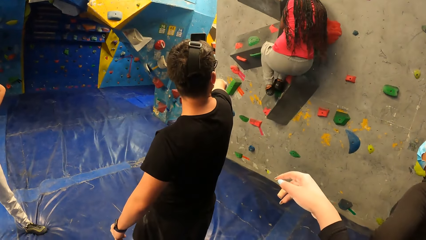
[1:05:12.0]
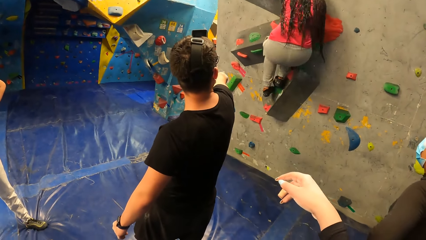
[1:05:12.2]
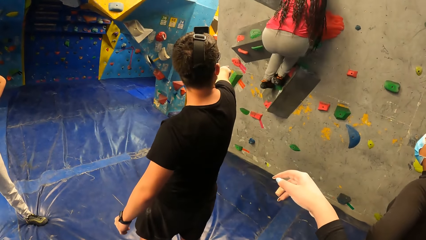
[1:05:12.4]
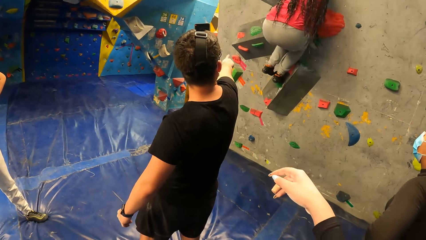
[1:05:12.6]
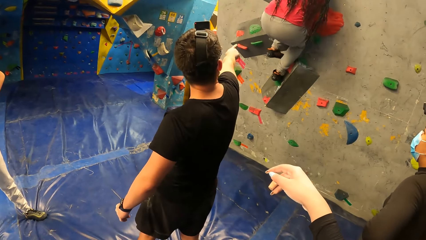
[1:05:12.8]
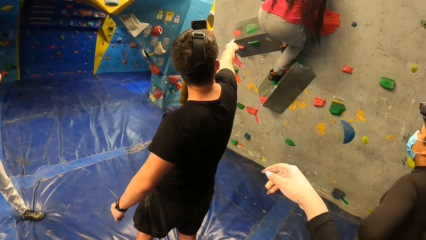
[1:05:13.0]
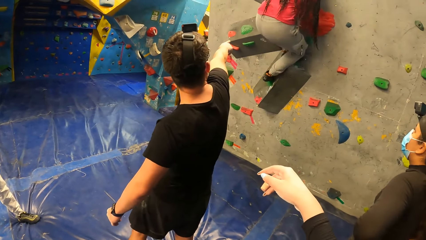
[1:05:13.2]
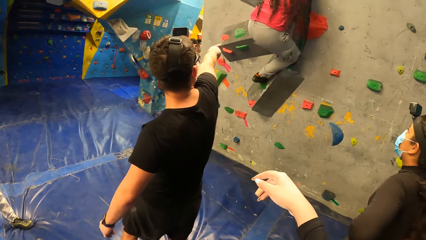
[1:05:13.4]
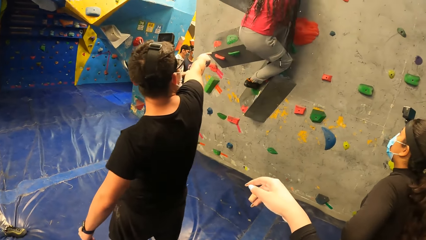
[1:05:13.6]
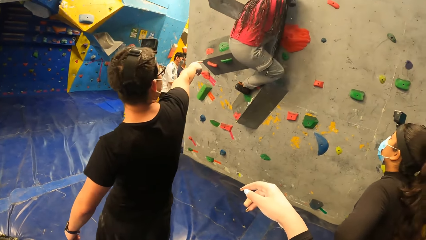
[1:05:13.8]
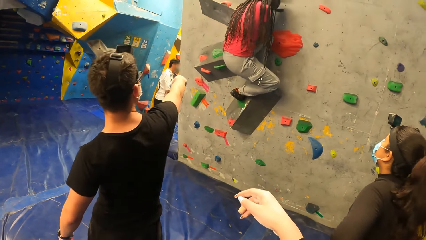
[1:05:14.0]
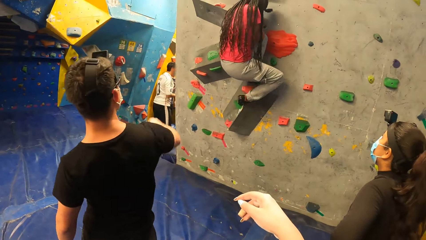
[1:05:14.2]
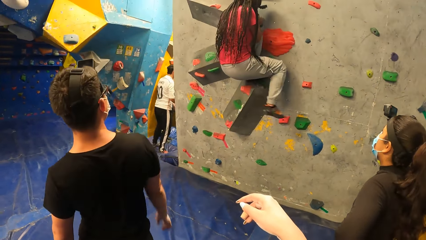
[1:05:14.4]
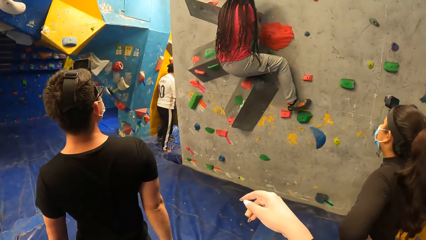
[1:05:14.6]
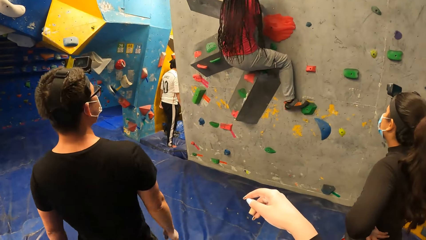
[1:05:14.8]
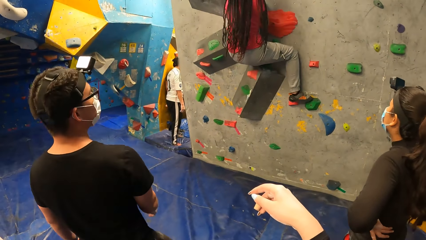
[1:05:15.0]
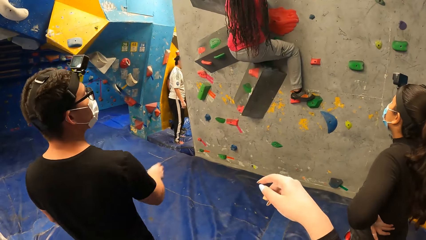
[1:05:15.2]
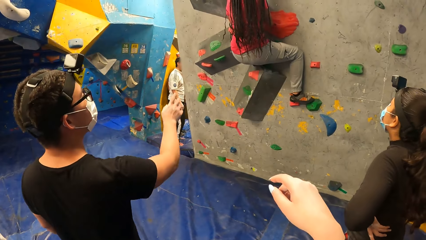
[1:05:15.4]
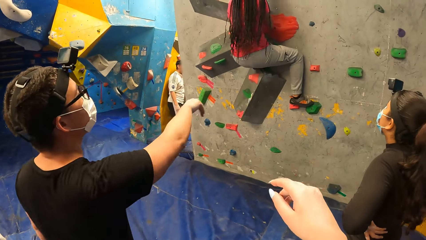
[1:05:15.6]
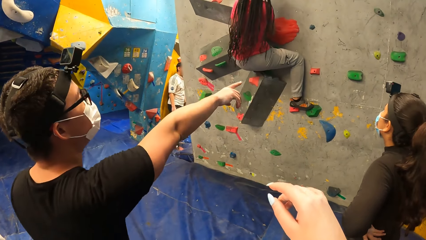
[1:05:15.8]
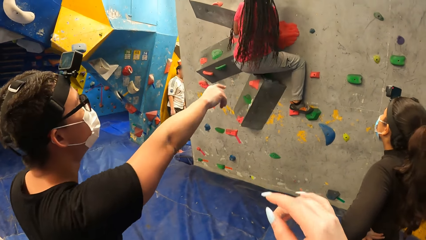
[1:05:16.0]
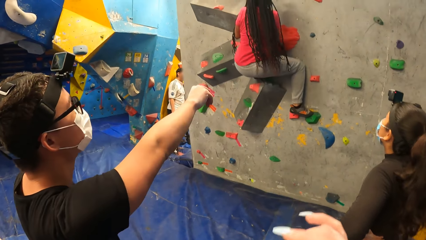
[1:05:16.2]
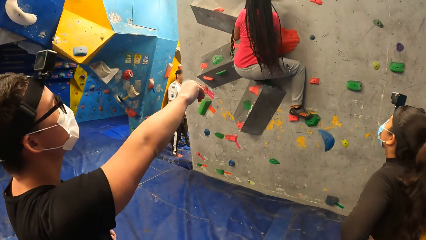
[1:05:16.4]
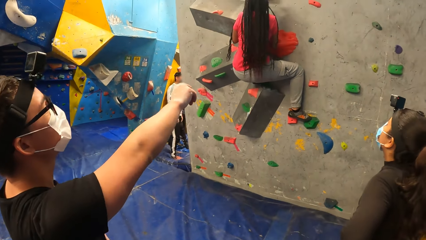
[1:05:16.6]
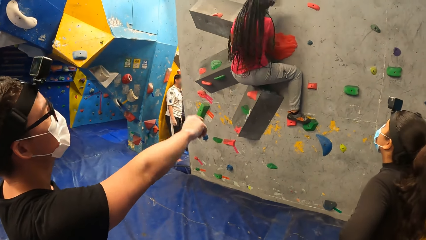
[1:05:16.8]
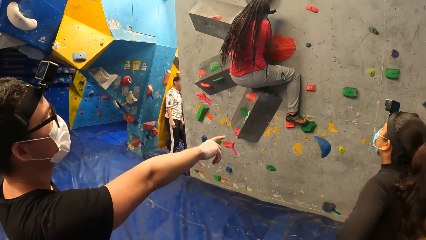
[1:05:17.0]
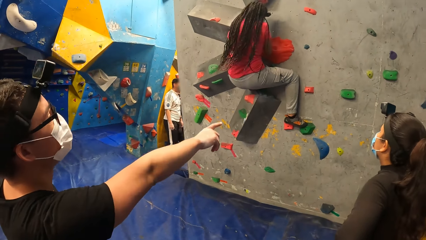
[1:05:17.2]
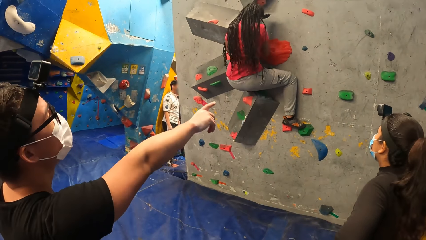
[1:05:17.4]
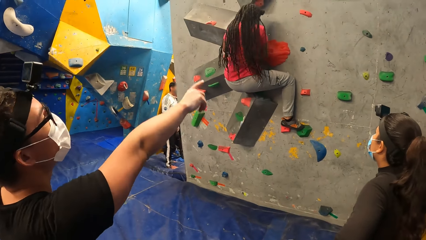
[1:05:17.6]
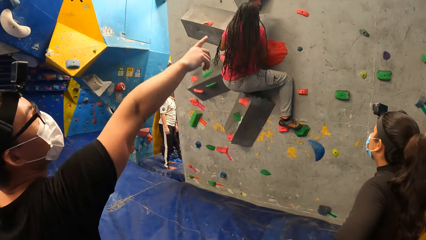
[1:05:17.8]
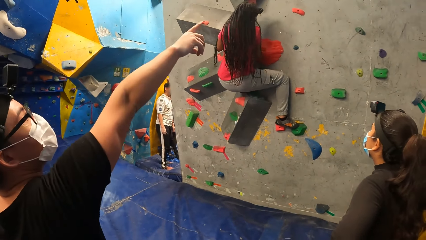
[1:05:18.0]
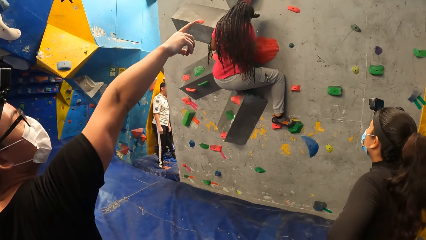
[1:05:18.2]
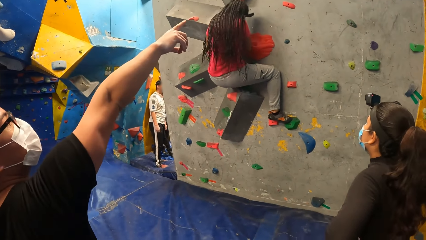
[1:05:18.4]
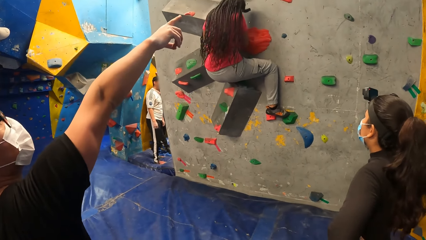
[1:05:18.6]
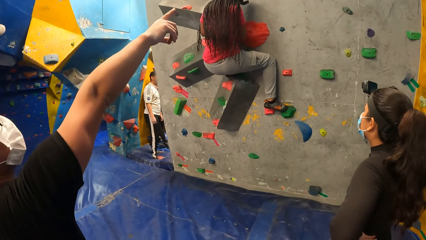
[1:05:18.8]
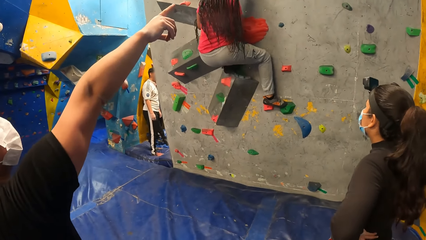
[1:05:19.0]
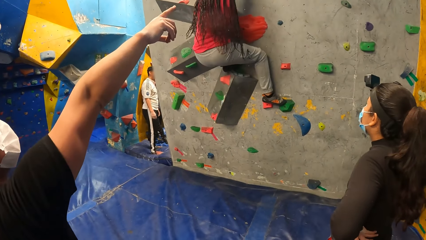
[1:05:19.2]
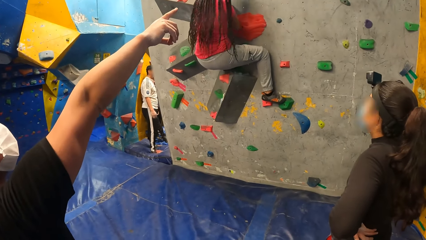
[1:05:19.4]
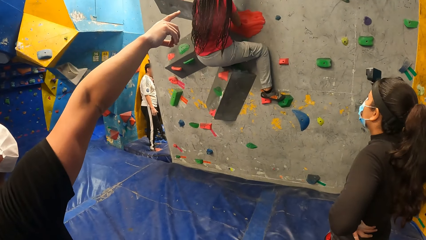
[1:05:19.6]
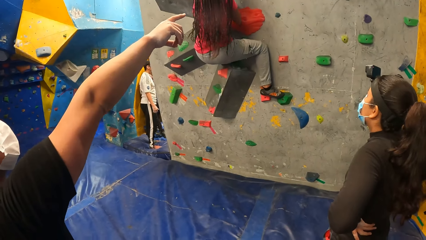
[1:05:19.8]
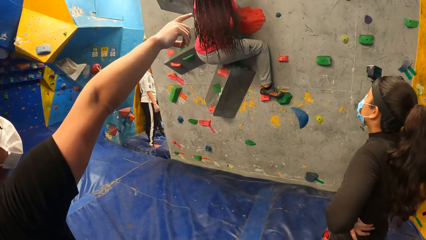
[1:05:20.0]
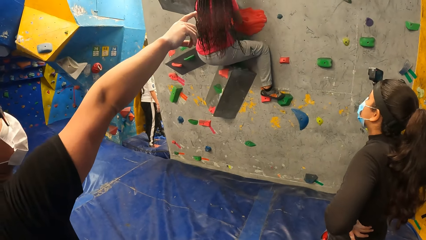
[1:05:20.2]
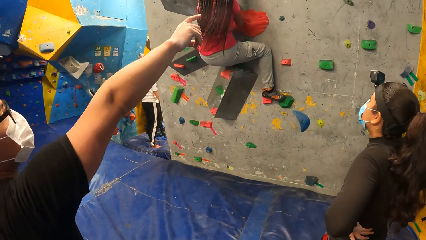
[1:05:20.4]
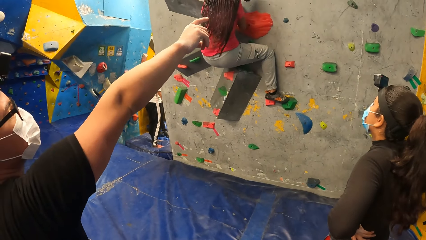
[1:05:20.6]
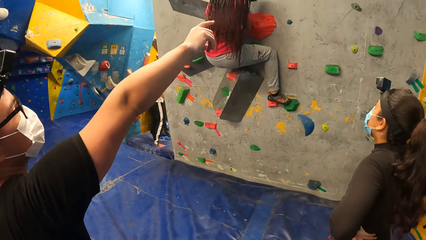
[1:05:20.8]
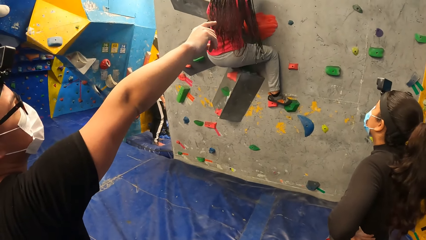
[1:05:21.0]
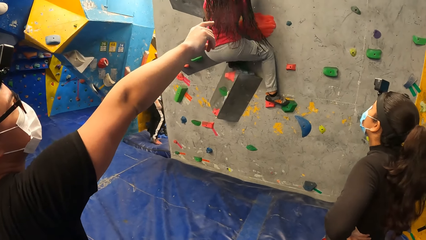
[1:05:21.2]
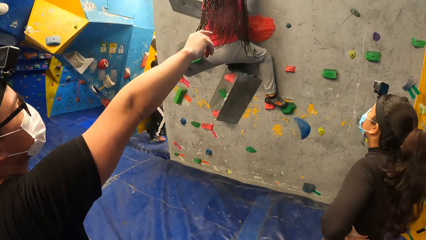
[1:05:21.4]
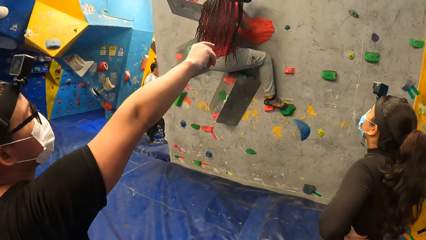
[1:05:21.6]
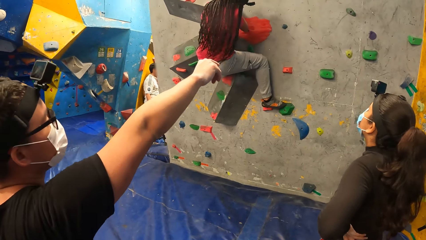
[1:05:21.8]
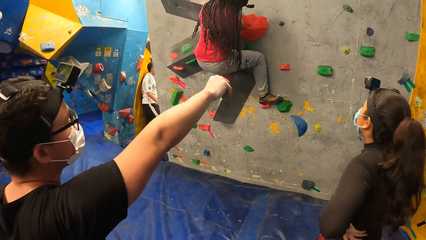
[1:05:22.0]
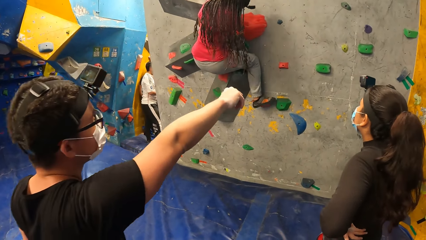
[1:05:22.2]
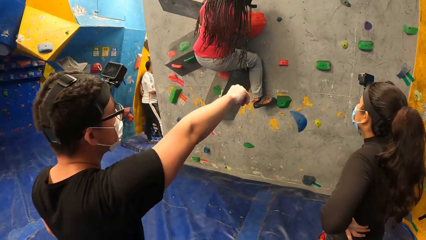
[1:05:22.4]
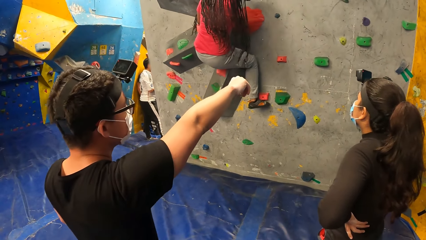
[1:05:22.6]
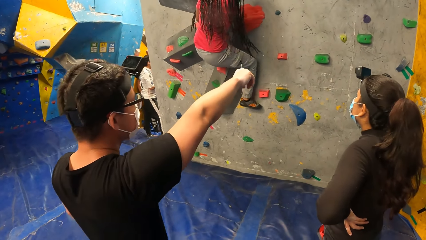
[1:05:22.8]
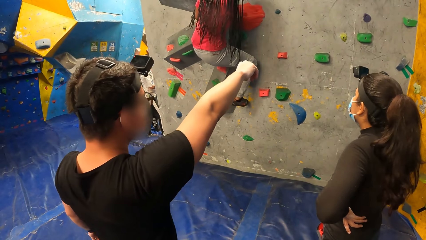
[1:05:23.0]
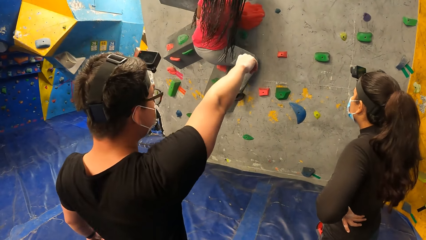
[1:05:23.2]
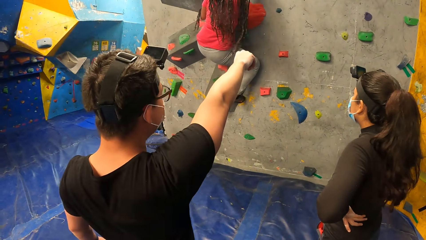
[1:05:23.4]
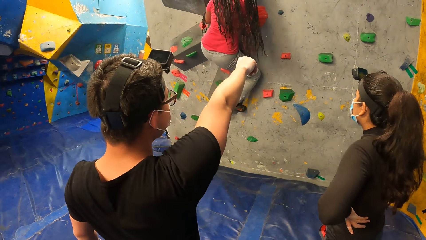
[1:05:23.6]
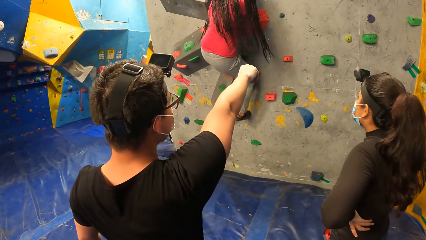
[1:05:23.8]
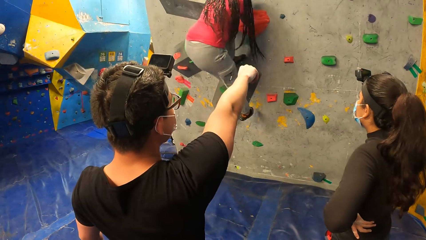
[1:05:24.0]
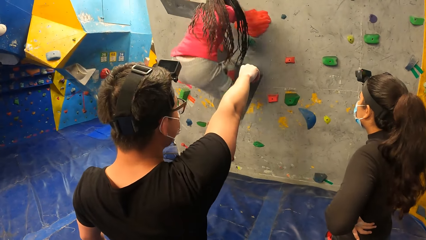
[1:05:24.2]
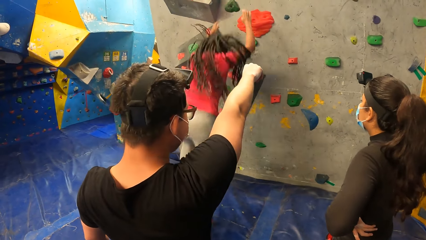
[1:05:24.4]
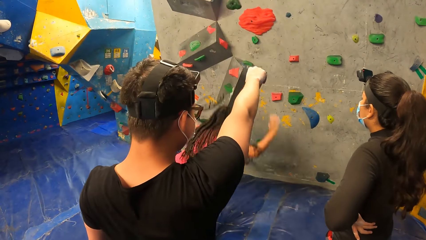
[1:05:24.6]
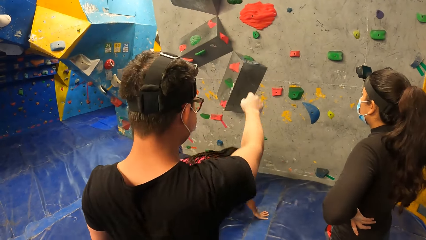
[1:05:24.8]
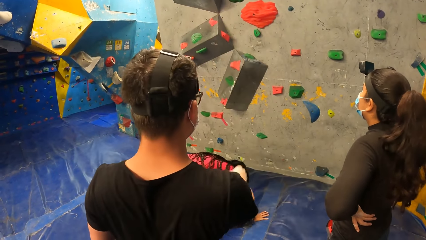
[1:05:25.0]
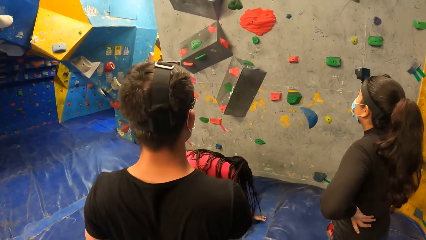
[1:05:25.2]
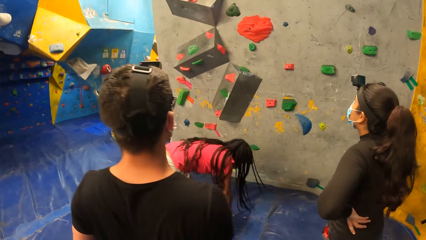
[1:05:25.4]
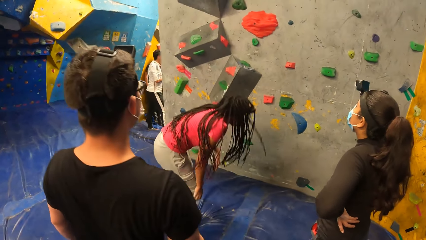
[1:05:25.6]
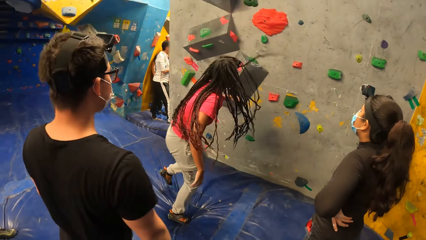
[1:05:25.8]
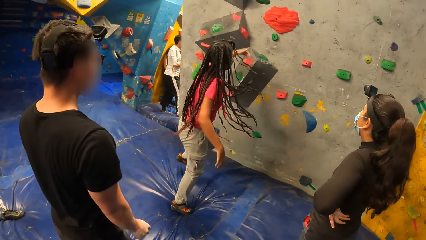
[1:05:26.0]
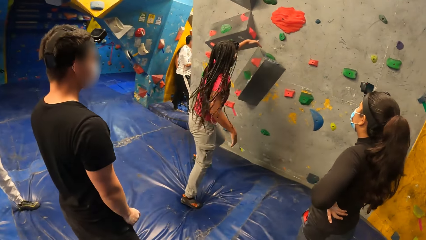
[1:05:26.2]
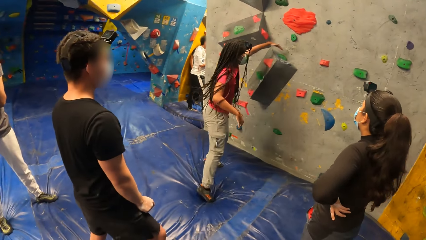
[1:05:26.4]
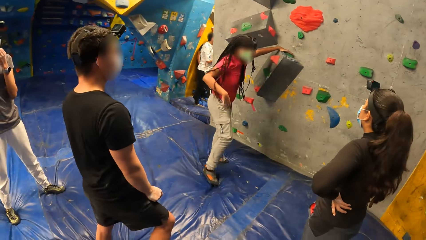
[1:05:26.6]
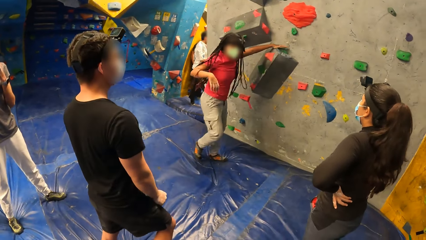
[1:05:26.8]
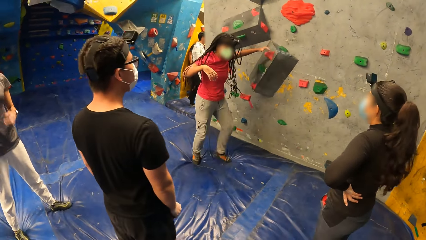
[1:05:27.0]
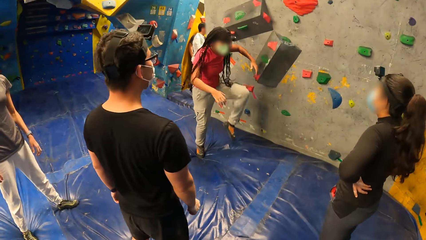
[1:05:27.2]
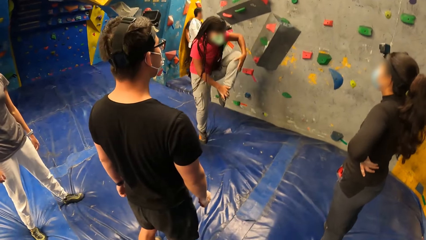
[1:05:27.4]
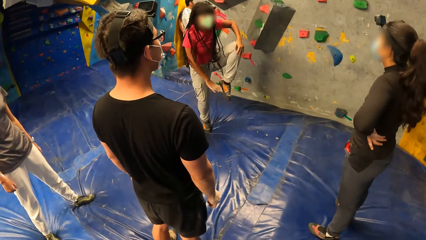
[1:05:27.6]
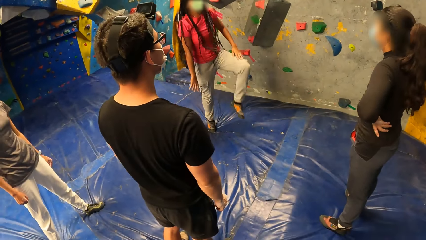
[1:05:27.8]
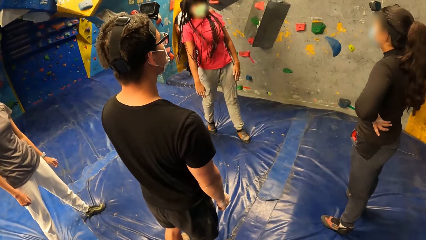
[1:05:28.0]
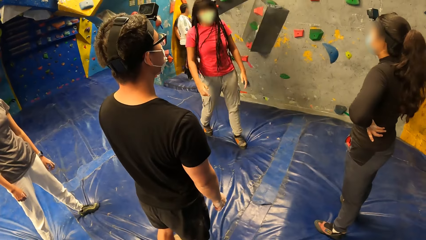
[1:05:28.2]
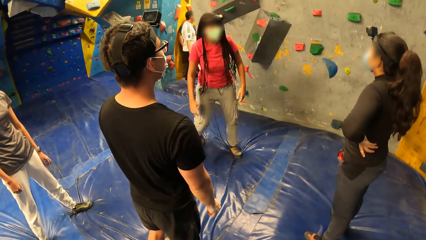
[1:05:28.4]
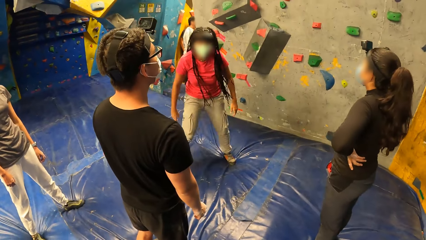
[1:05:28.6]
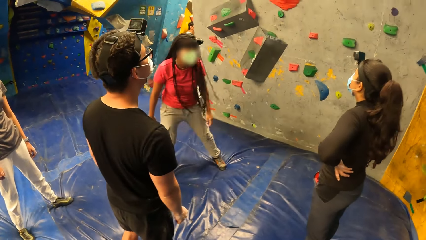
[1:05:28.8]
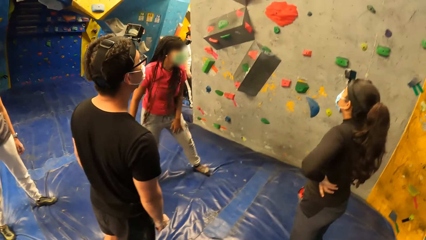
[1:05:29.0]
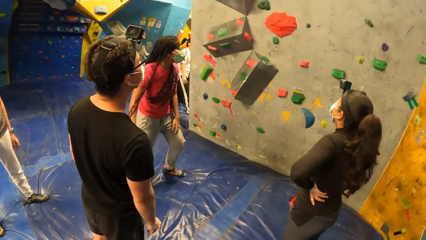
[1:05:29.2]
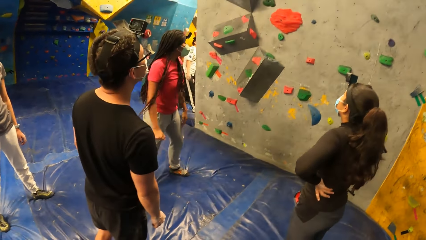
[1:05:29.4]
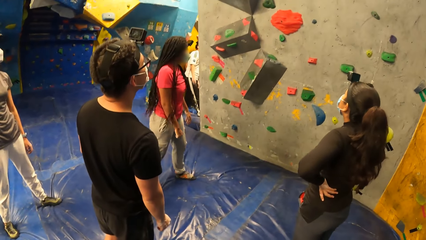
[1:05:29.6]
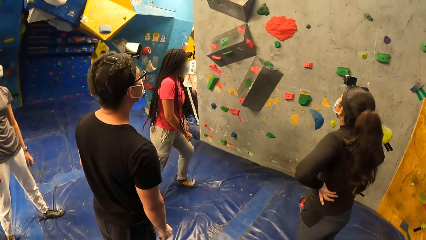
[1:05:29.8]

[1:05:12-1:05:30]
The camera wearer points at the wall. A woman climbs the wall. A man points at the wall. The woman jumps down onto the foam landing. She holds a support on the climbing wall with her left hand. She stands up and touches her left foot with her right hand.
